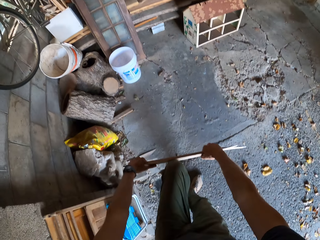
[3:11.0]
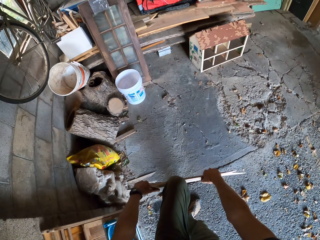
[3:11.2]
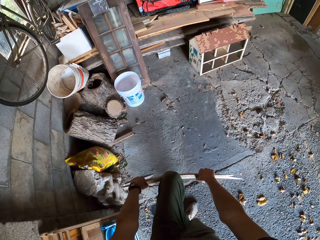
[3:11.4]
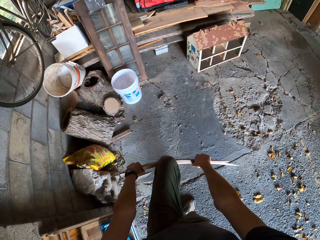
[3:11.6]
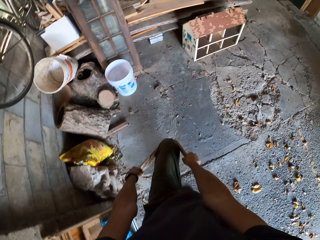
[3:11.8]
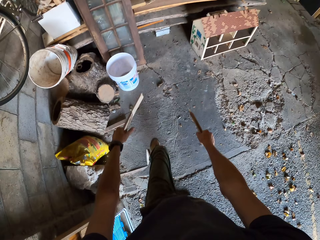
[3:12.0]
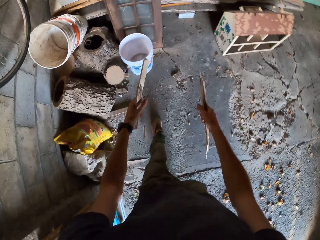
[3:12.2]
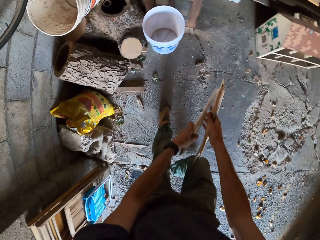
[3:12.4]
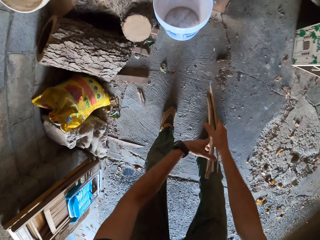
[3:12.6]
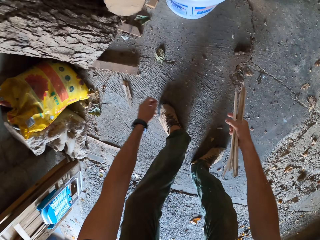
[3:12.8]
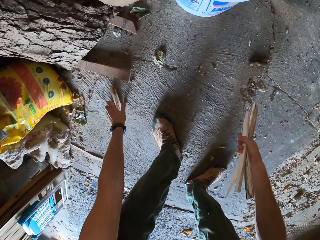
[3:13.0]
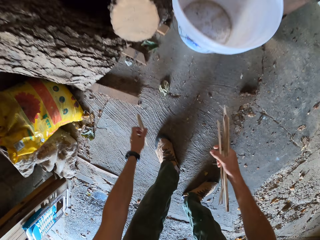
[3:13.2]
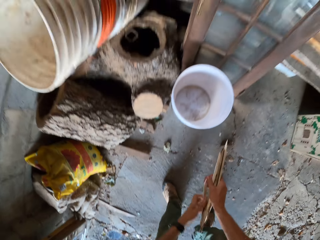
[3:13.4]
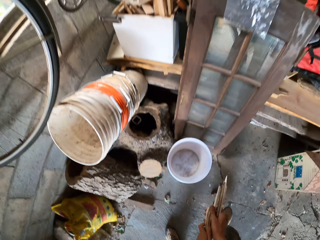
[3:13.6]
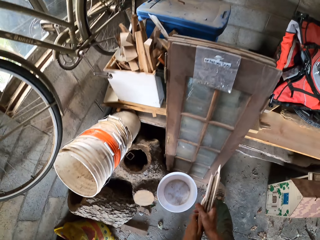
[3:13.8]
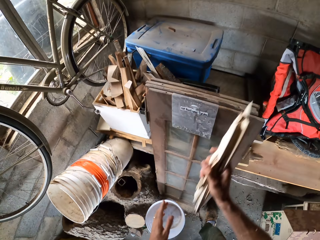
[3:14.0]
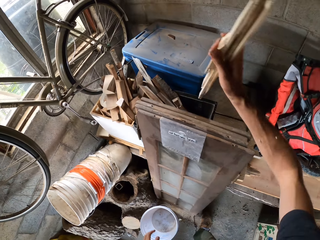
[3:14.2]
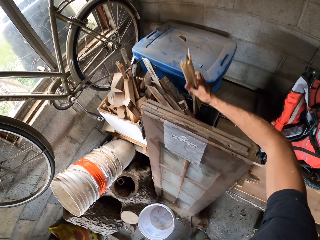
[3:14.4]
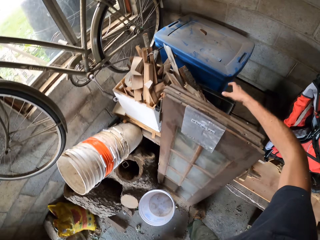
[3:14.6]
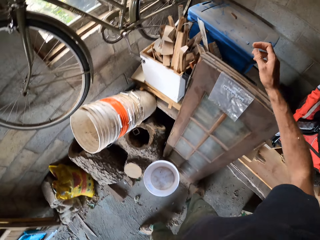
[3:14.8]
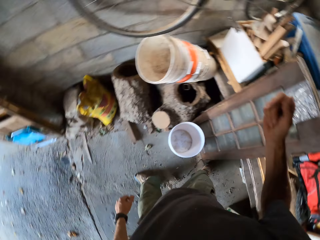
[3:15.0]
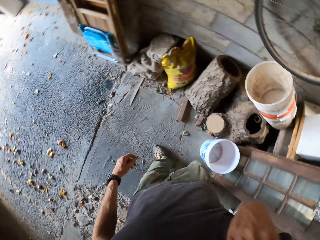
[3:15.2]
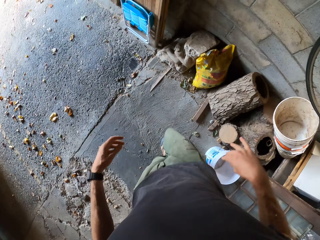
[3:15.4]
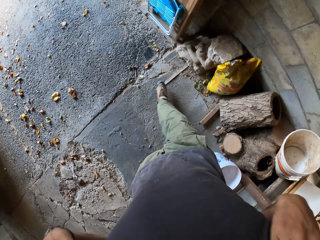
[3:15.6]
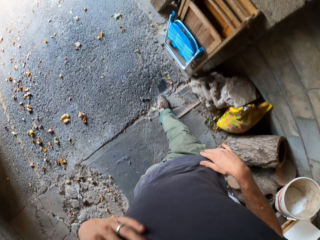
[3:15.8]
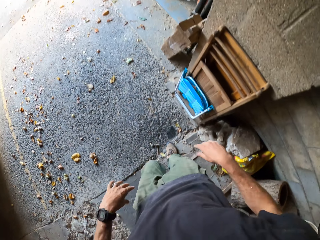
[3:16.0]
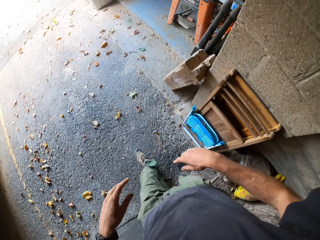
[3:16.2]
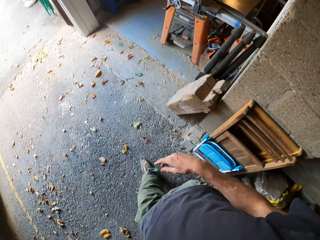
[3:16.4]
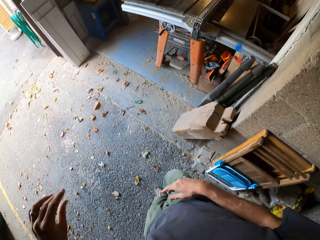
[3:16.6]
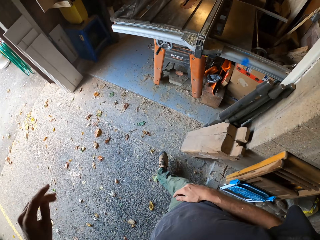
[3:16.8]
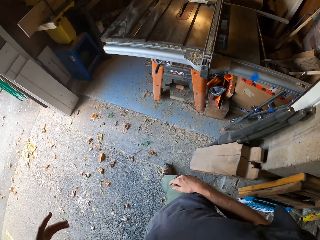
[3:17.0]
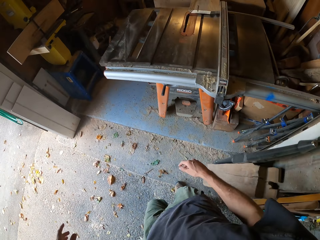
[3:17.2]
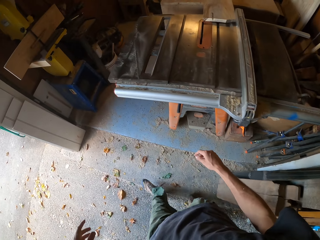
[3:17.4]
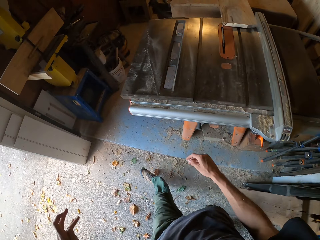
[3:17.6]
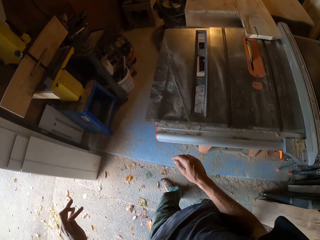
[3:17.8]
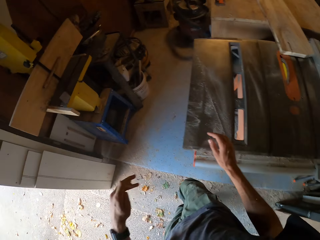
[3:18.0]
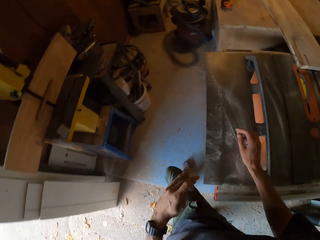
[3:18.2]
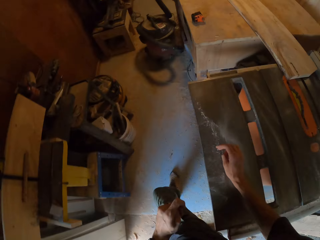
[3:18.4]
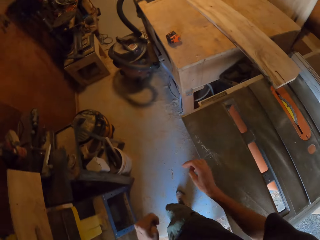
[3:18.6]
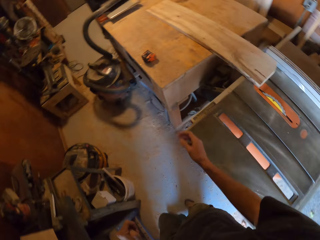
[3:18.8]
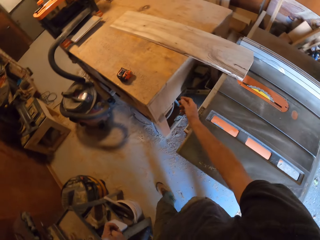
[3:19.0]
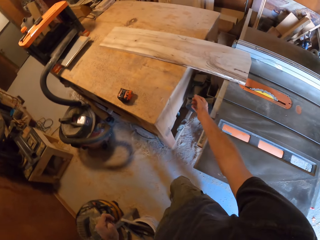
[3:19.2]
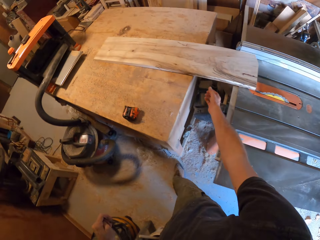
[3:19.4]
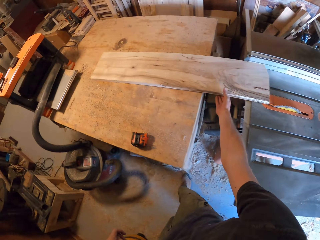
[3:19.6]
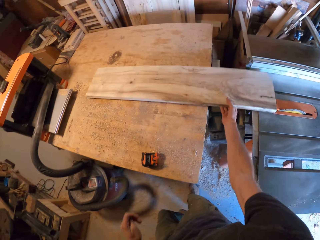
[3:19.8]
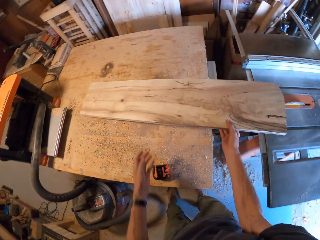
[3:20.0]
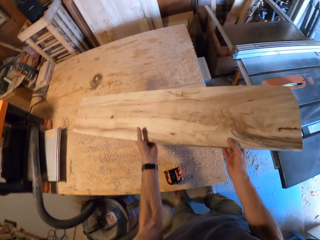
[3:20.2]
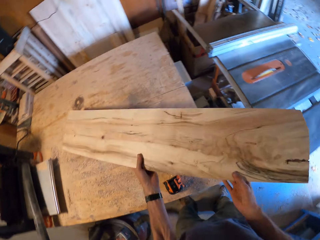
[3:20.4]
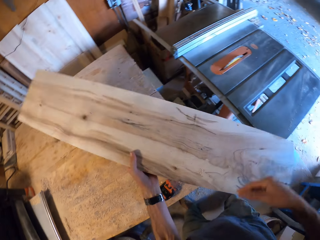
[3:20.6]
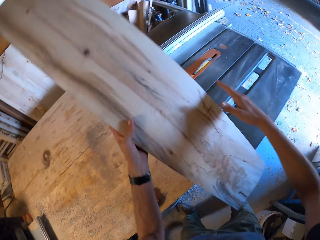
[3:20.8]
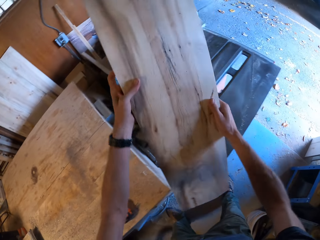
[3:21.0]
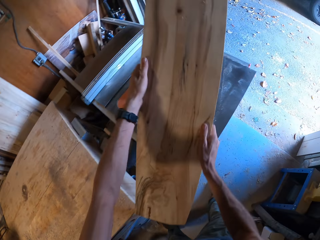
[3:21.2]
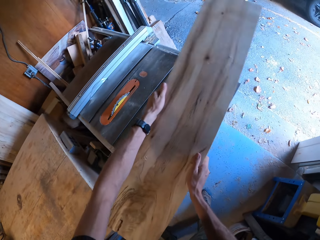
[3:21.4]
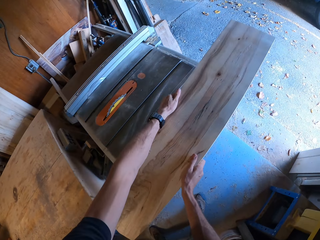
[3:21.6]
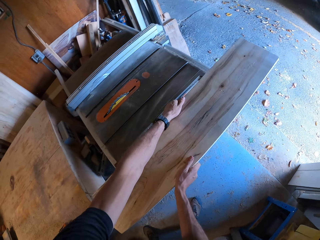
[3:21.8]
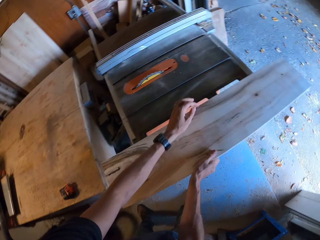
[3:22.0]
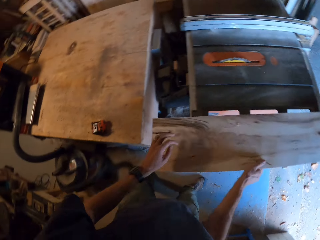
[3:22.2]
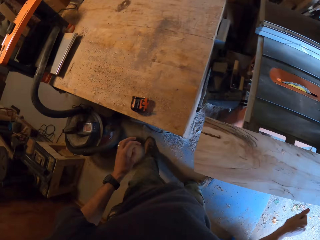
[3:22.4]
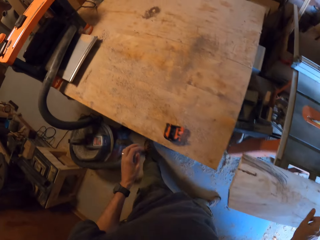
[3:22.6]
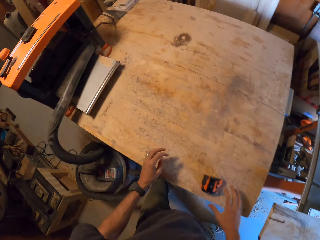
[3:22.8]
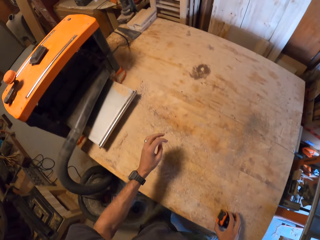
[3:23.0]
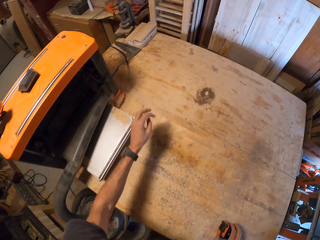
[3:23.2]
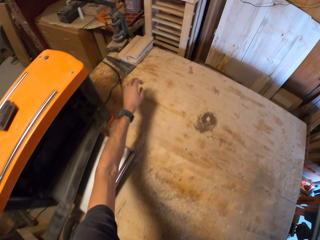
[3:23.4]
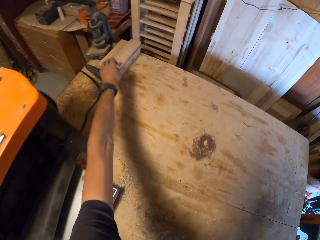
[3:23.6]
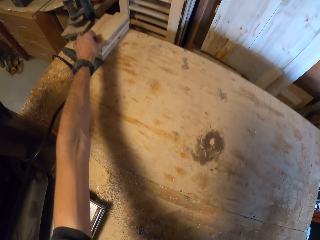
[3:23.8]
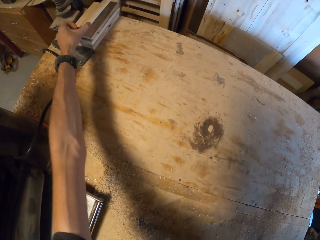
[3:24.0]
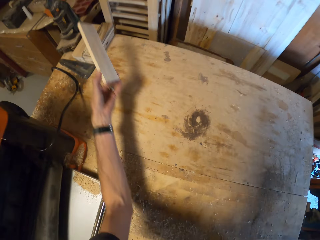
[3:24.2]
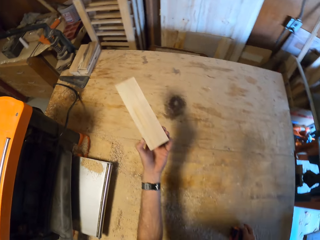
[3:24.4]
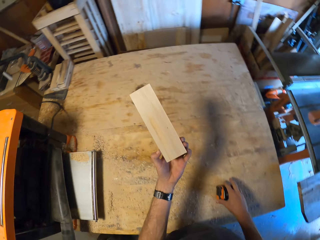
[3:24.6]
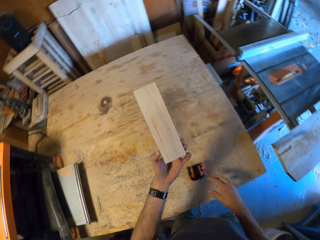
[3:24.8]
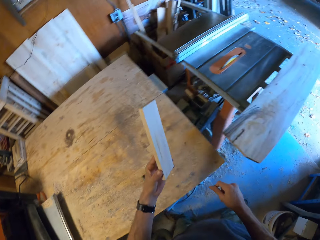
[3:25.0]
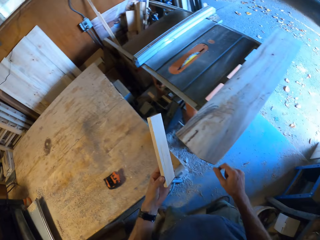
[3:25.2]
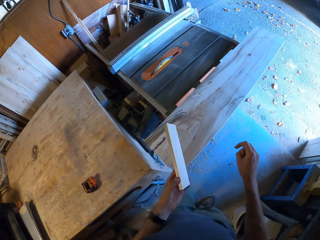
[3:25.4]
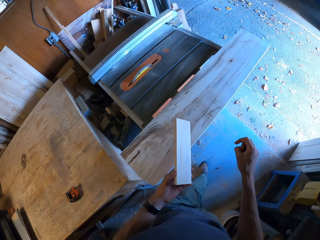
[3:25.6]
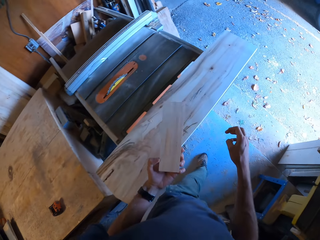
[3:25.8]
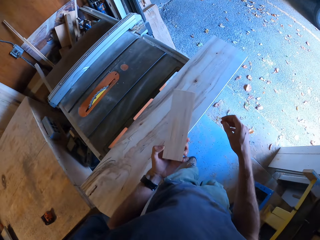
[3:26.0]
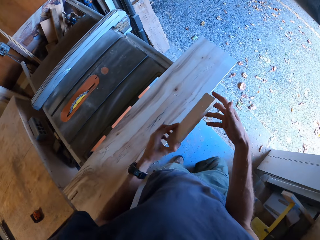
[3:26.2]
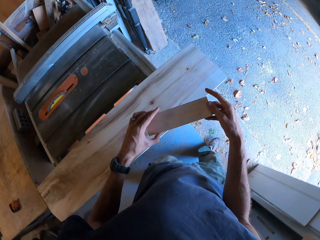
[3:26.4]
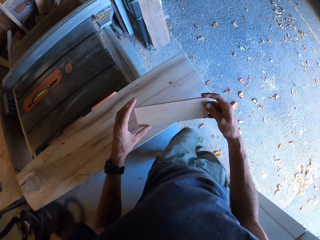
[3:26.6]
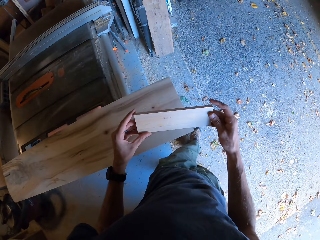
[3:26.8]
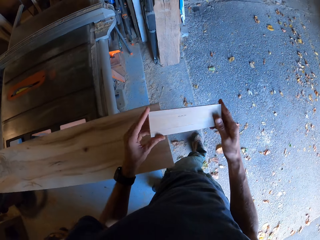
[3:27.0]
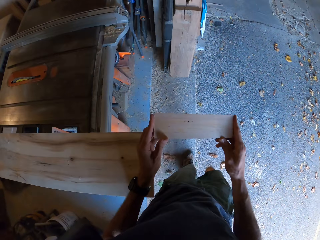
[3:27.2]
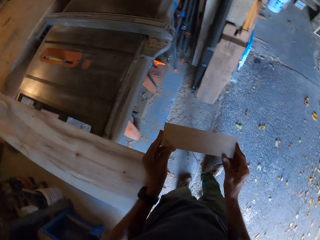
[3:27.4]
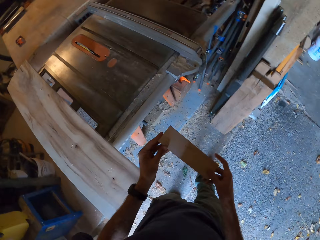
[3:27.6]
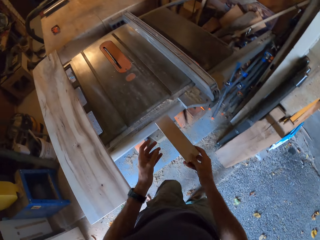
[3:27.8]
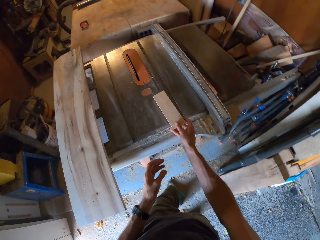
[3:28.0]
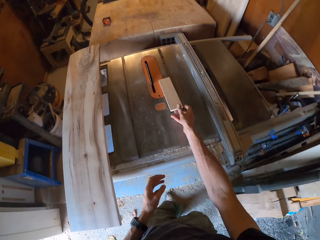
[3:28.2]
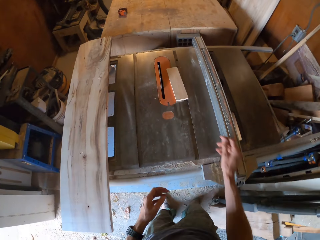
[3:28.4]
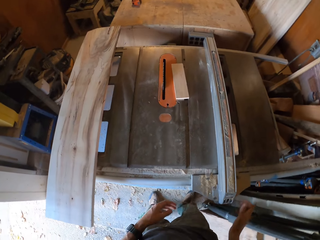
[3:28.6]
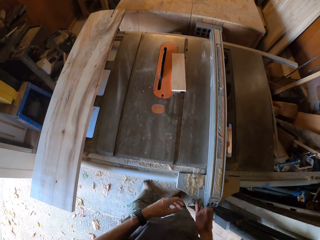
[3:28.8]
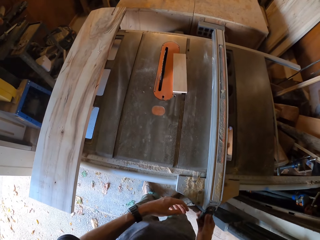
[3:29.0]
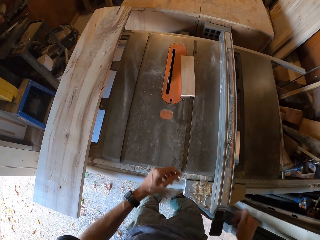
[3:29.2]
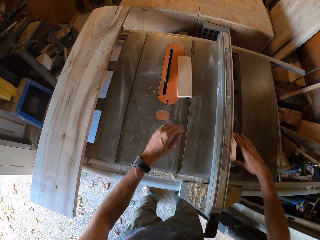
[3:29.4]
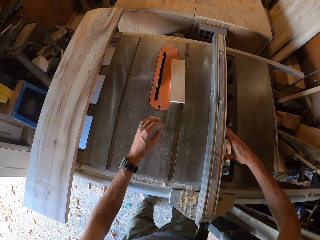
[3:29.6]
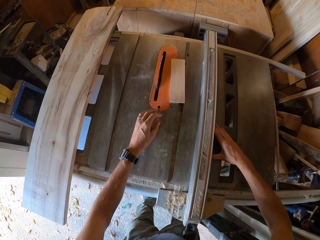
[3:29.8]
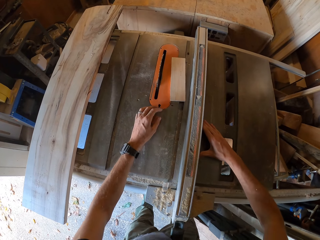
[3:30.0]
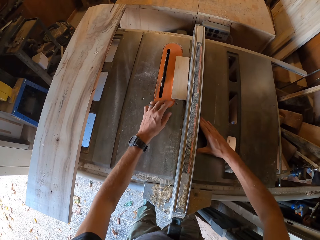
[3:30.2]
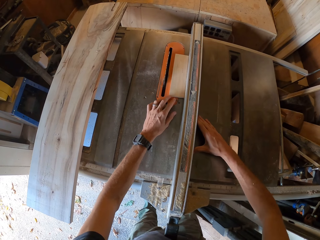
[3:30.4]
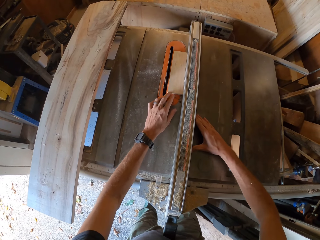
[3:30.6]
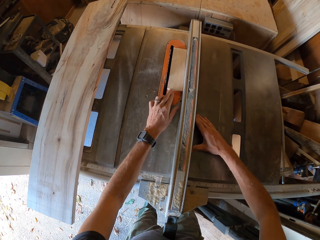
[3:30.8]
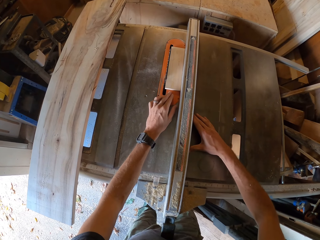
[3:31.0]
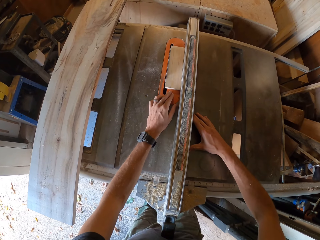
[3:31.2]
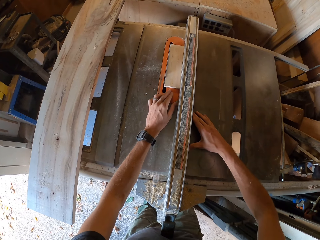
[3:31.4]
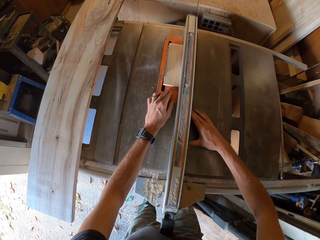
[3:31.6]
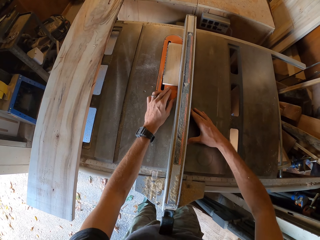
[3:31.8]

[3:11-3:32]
The camera wearer breaks the pieces of wood with his left leg. He picks up a piece of wood from the floor with his left hand. He drops the pieces of wood into a wooden frame or trash can with his right hand. He cleans his t-shirt with his hands. He moves towards the wood in the workshop. He picks up the wood from the workbench with his hands. He places the wood on the table saw with both hands. He holds the measuring tape on the workbench with his right hand. He picks up a piece of wood from the workbench with his left hand. He drops the measuring tape on the workbench with his right hand. He moves towards the table saw with the piece of wood in his hands. He drops the piece of wood on the table saw with his right hand. He adjusts the blade guard with his hands. He cuts the wood.
